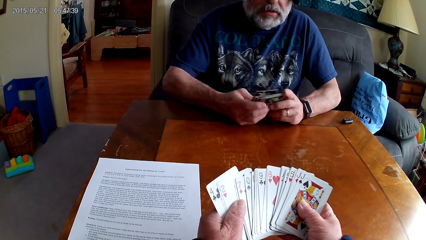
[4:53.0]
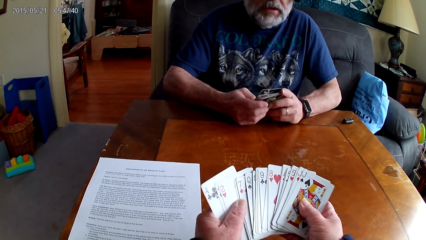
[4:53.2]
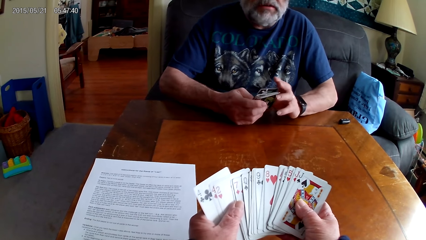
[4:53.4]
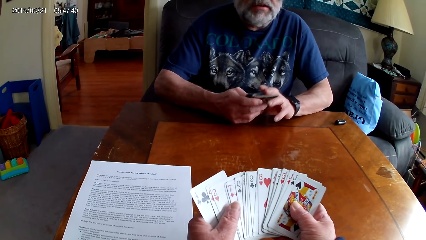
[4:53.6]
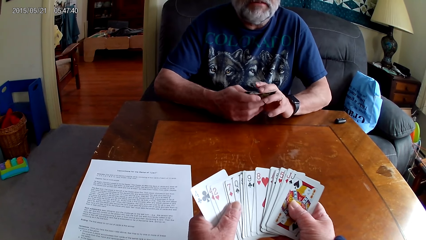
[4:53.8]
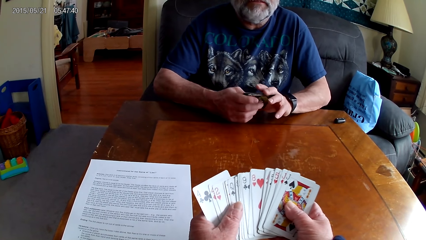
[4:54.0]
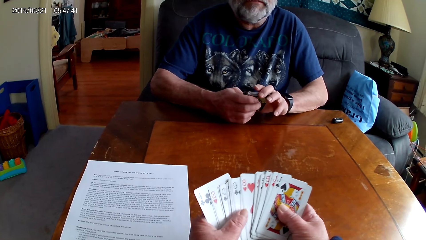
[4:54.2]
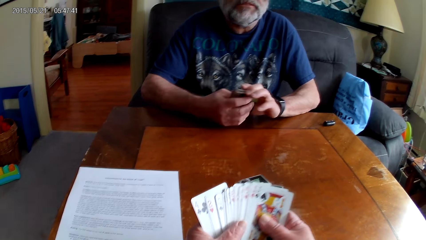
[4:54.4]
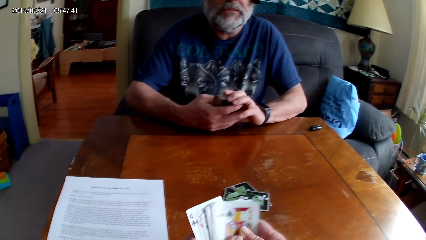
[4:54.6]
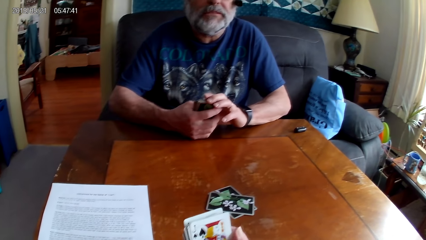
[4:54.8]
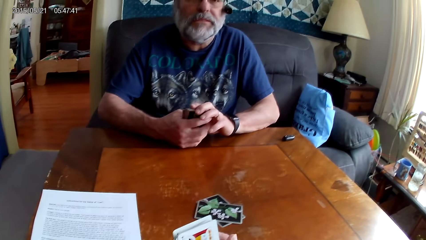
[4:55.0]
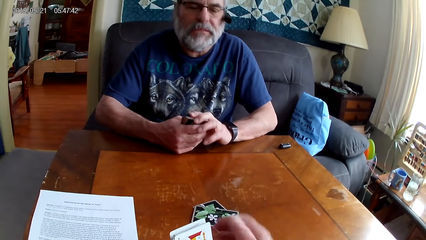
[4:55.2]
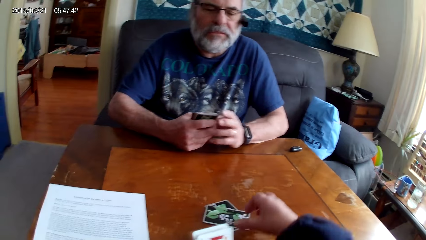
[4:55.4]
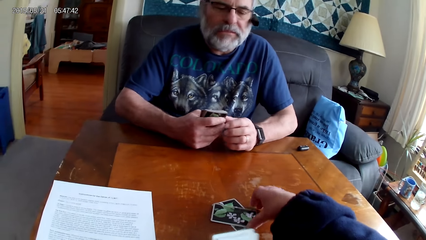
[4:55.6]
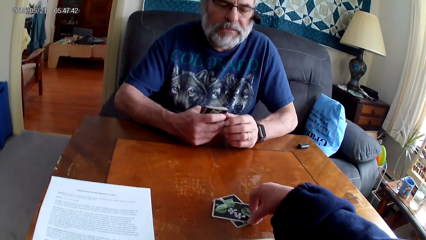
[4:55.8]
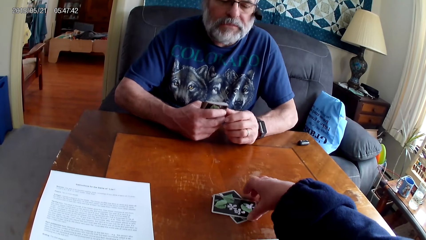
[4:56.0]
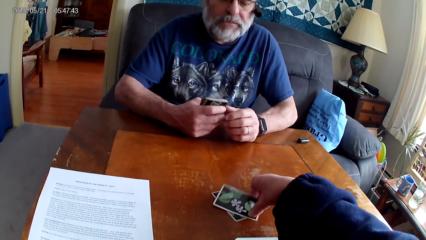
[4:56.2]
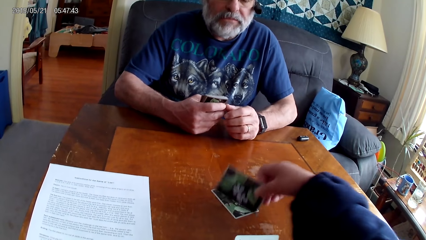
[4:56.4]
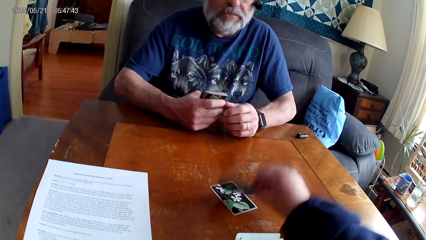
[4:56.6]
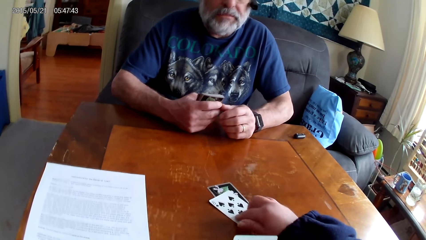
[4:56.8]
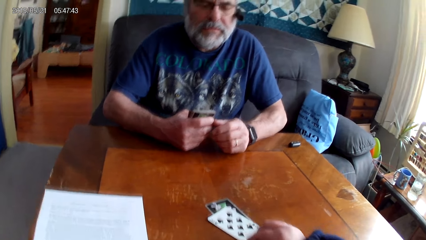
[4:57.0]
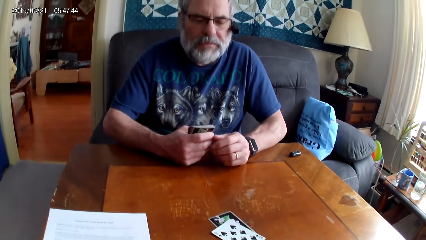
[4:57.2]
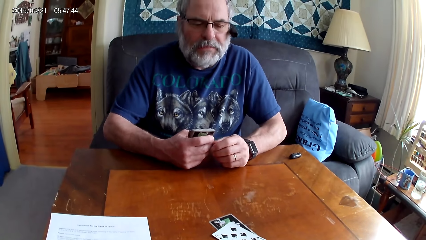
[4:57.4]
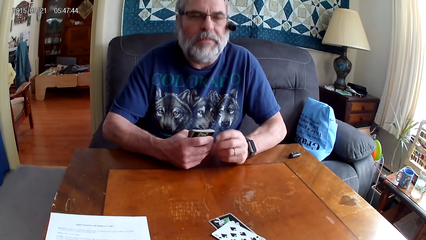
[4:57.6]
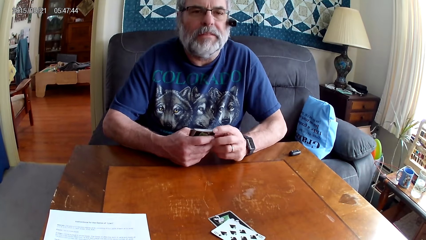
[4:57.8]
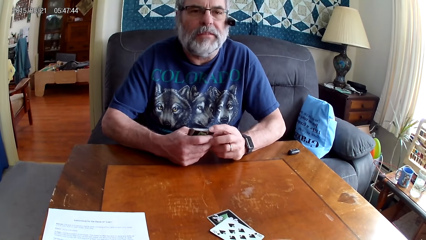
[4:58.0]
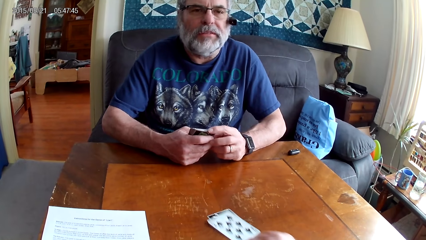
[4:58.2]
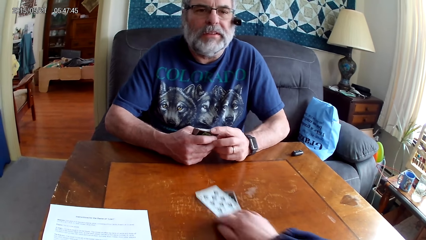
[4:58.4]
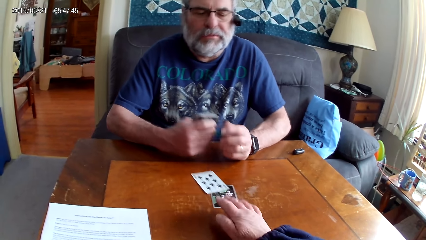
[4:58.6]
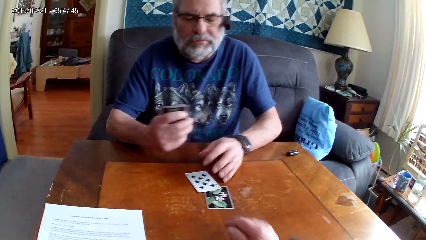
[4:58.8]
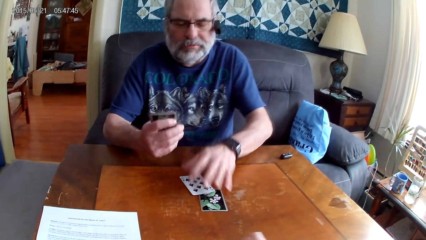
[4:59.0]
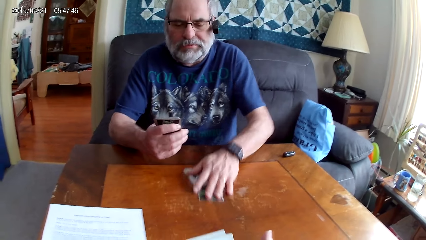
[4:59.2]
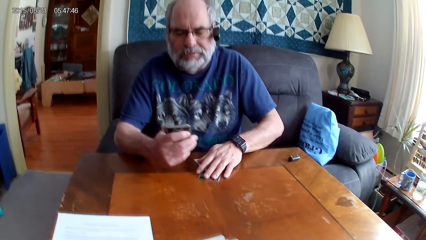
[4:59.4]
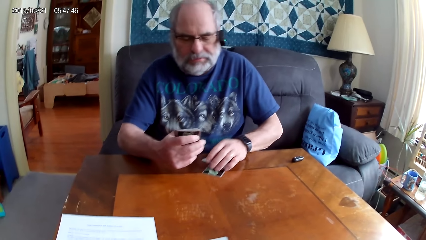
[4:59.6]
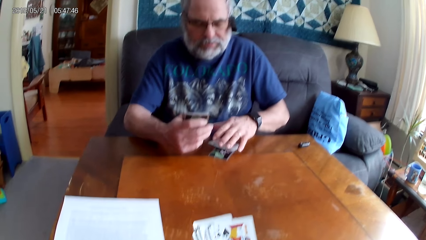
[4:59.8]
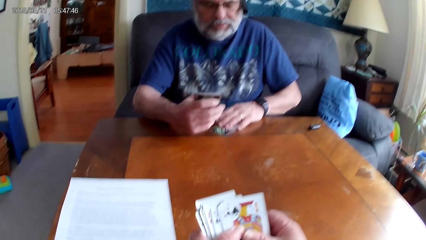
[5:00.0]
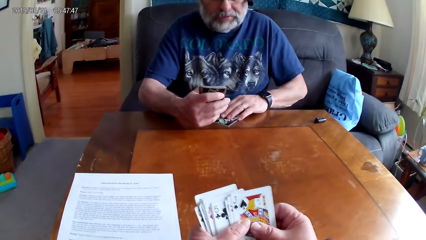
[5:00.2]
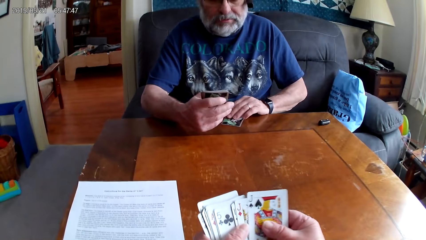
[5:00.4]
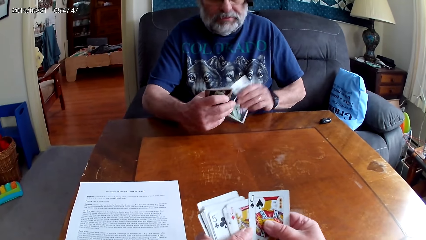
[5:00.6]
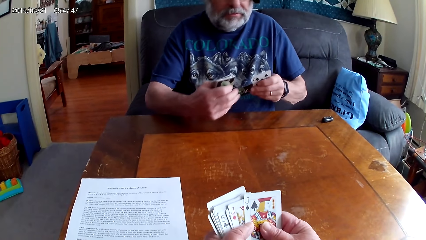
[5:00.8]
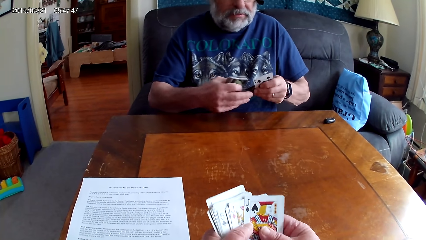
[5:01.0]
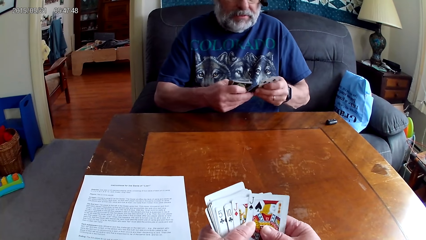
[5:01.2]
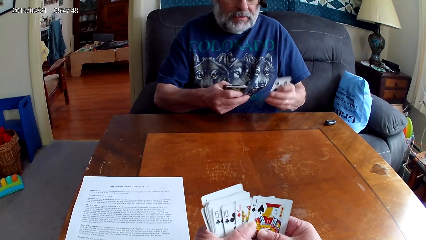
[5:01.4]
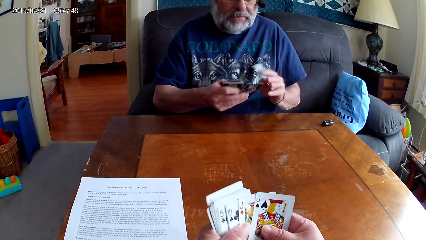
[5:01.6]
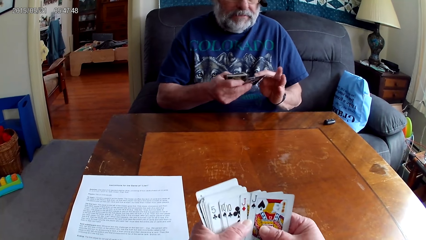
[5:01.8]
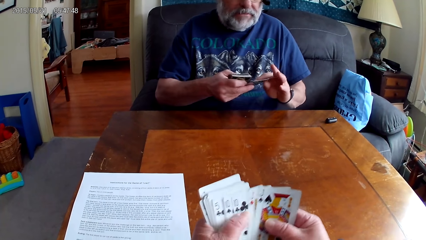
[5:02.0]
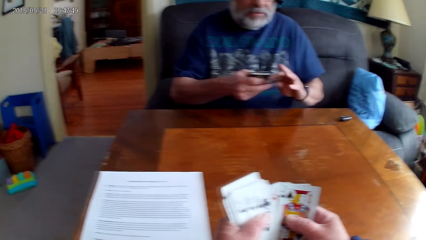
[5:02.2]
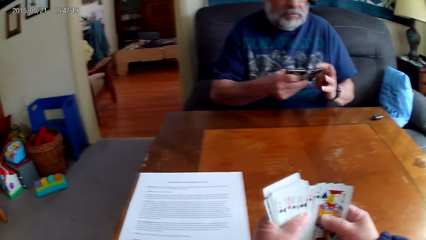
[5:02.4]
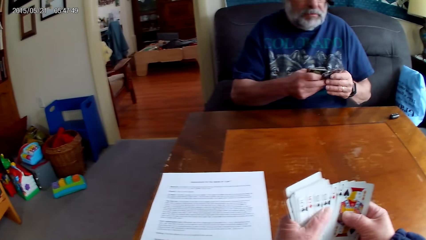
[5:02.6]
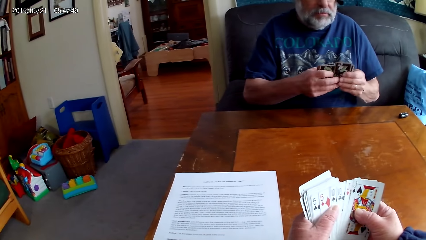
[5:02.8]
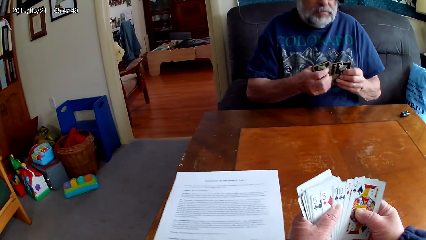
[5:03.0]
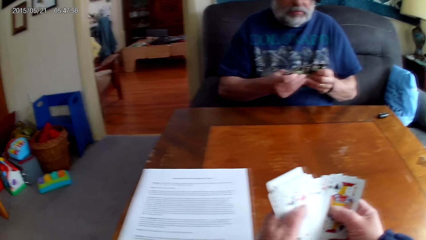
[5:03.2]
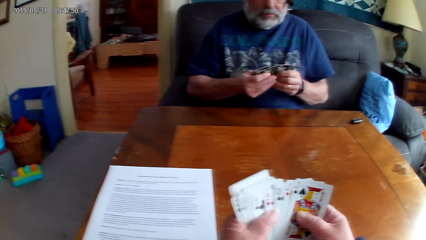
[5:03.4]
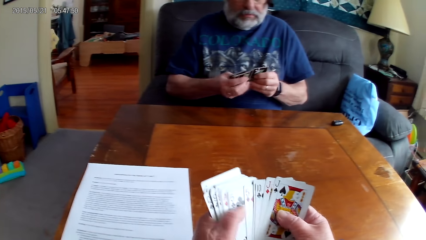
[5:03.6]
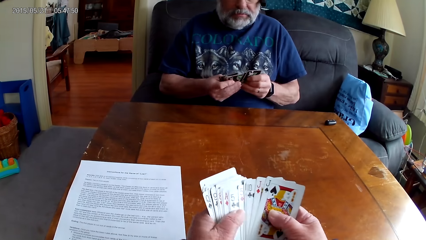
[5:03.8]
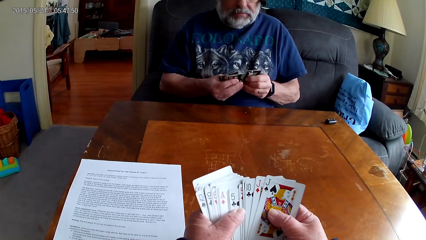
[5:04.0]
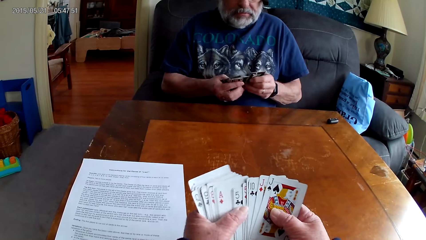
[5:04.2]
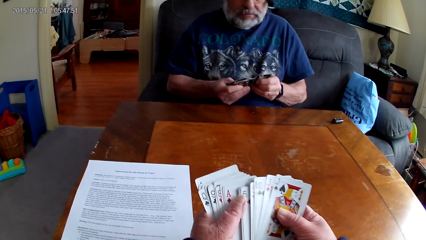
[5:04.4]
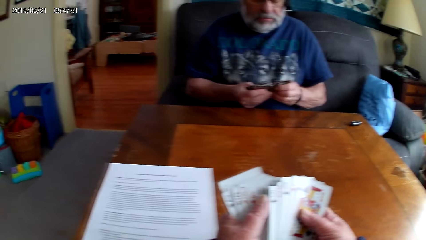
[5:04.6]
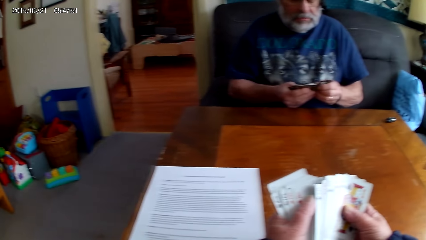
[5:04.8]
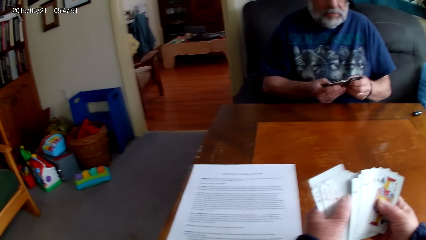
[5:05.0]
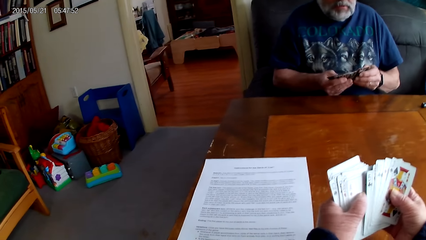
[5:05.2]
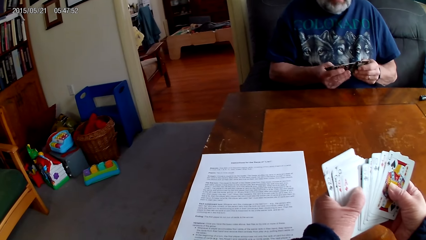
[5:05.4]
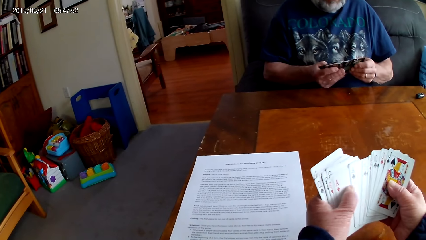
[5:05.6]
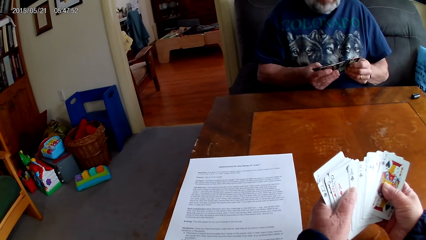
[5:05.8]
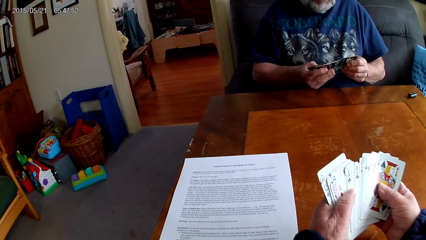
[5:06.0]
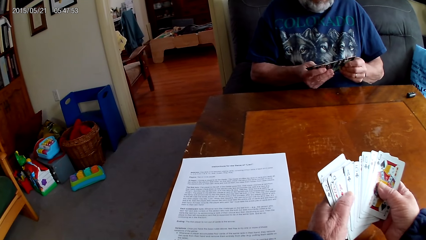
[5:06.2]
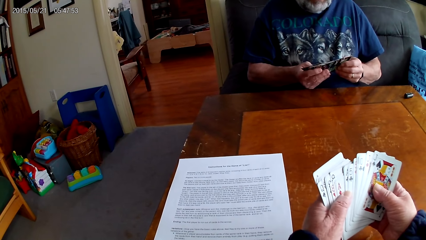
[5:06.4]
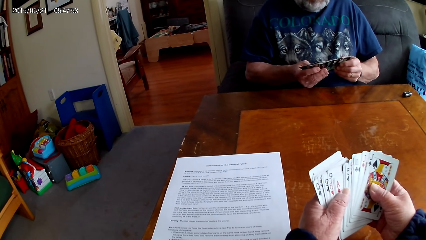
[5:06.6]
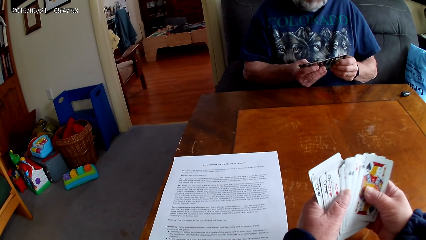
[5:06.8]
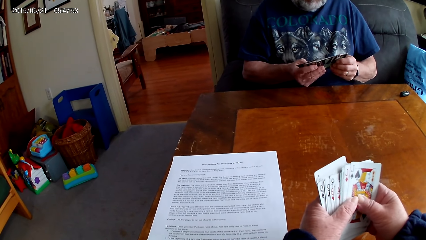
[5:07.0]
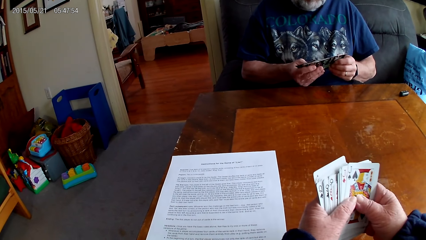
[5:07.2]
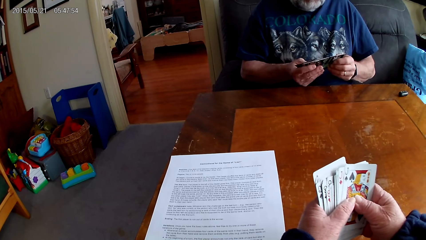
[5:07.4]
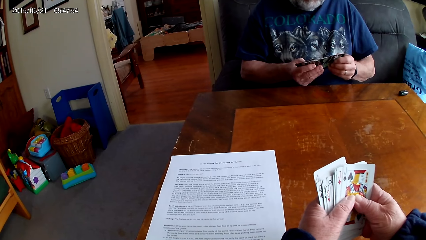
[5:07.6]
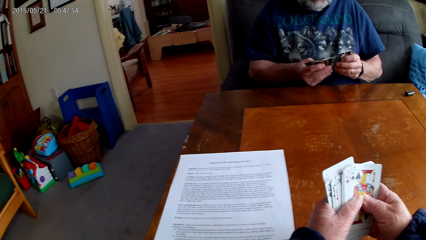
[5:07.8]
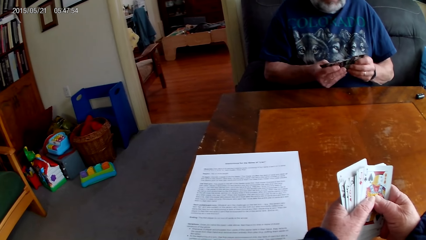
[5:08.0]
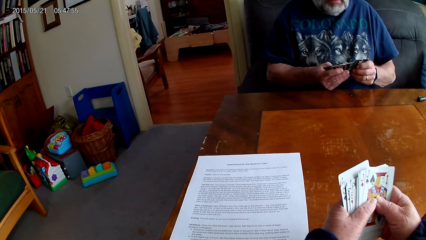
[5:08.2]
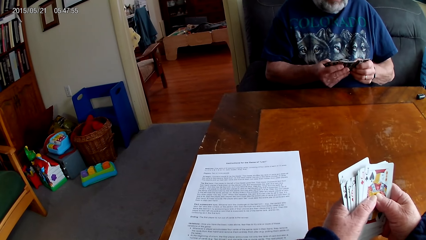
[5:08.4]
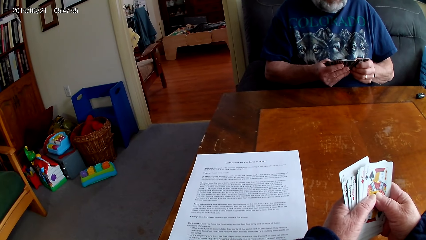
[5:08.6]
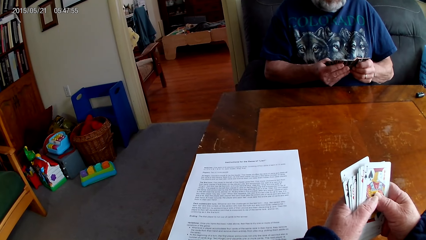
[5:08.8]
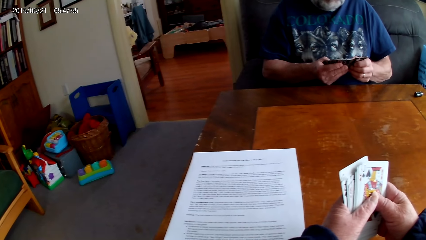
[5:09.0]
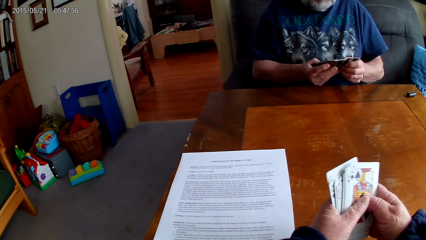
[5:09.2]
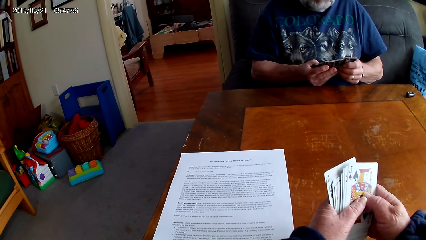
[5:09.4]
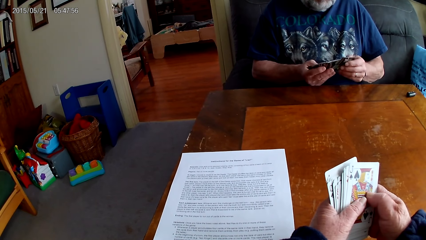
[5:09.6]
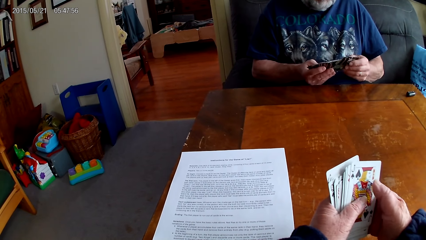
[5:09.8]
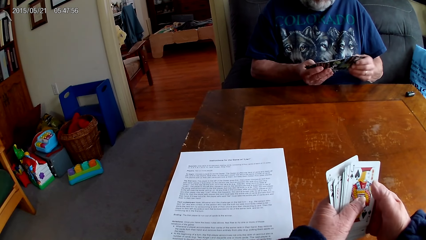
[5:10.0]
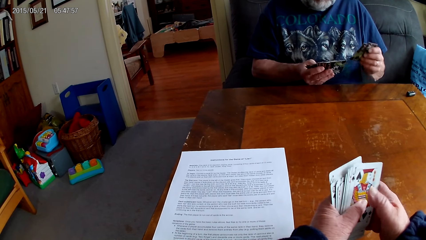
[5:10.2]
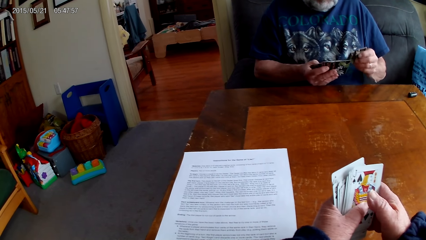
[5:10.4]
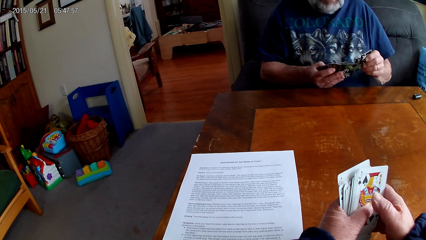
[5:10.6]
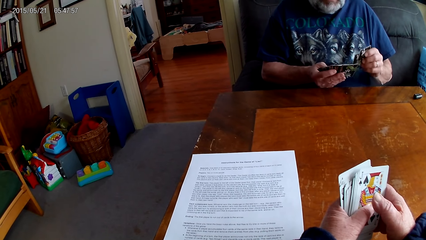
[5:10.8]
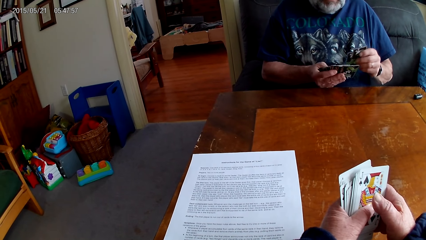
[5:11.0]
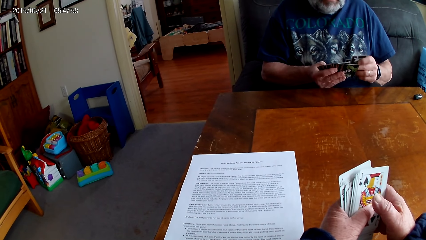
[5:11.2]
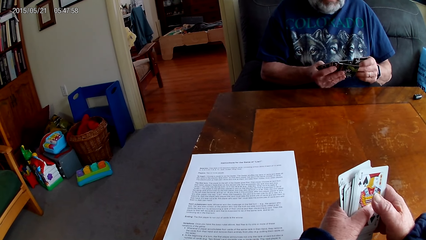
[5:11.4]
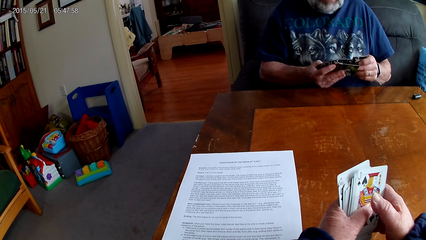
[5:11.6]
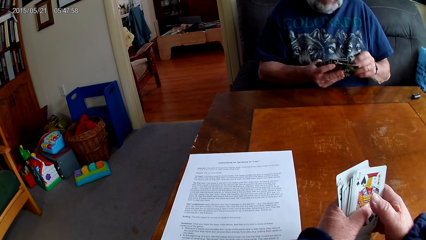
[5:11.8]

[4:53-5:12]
The camera wearer turns a card on the table. They push the card forward. A man speaks. The camera wearer pulls the cards towards the man. The man picks cards from the table. The camera wearer goes through the cards and speaks. They arrange the cards and hold the cards together.
